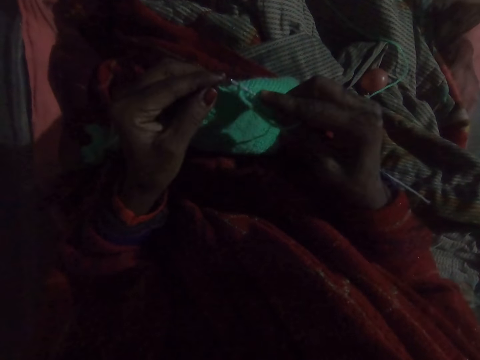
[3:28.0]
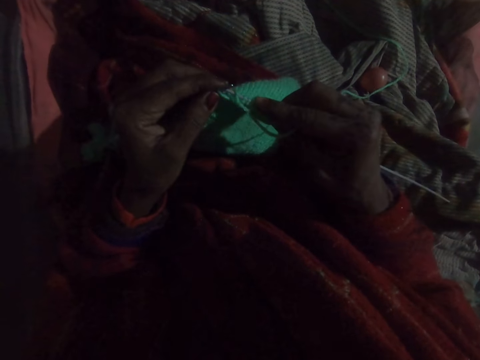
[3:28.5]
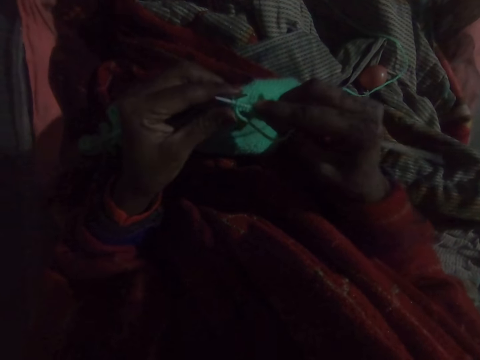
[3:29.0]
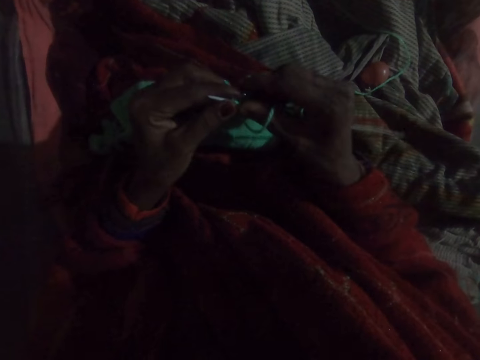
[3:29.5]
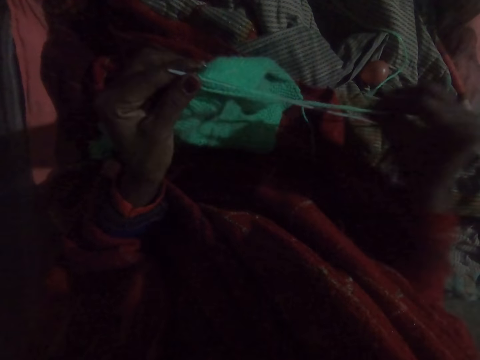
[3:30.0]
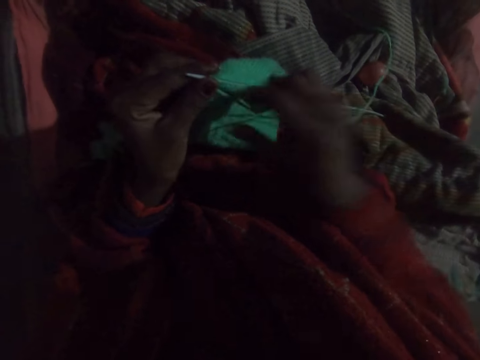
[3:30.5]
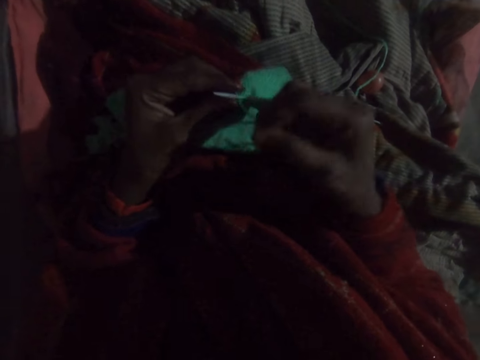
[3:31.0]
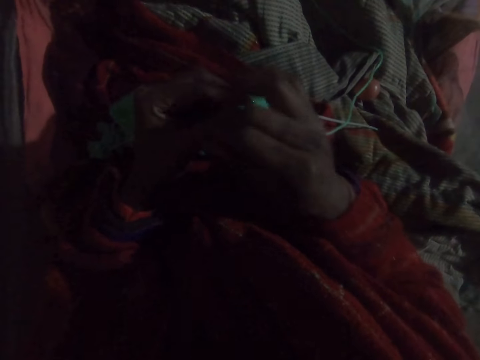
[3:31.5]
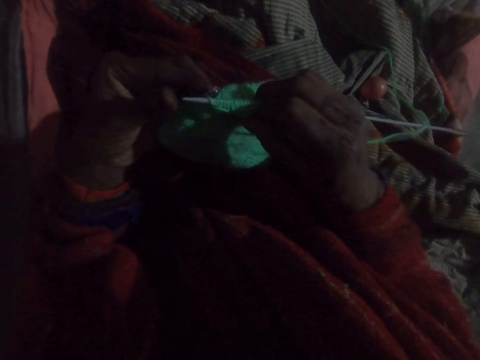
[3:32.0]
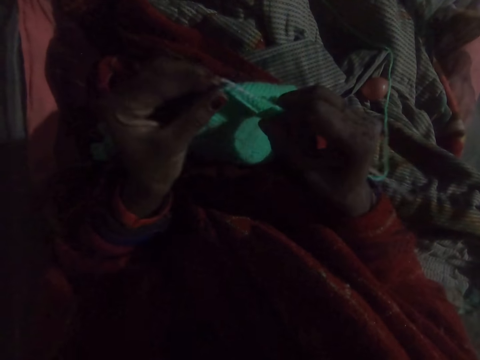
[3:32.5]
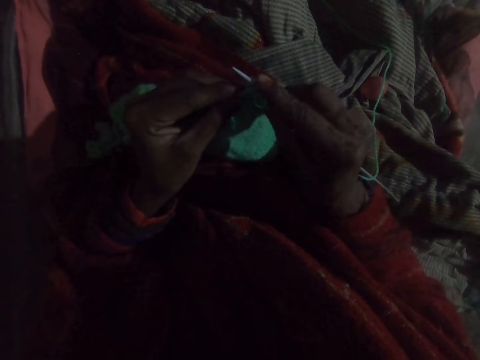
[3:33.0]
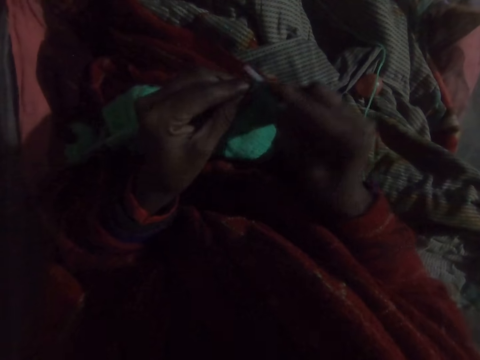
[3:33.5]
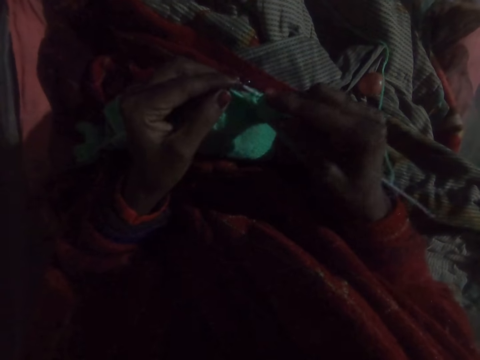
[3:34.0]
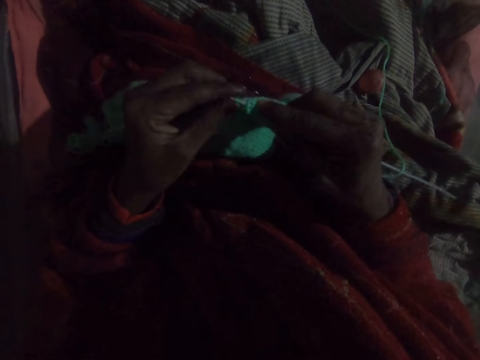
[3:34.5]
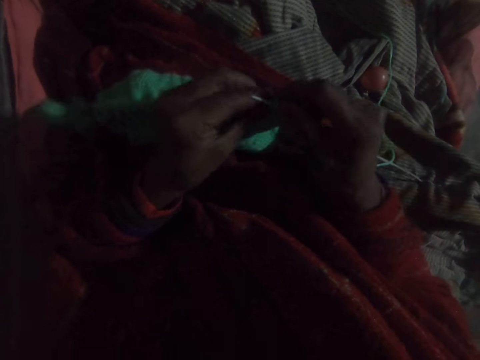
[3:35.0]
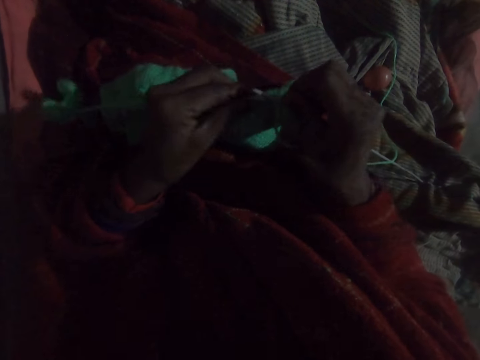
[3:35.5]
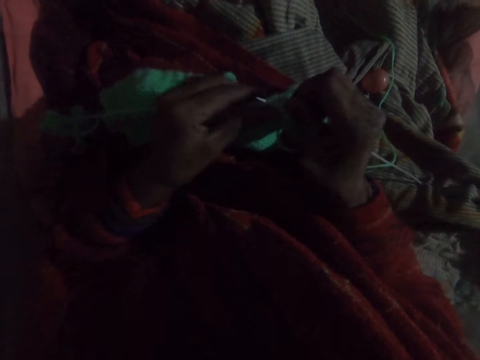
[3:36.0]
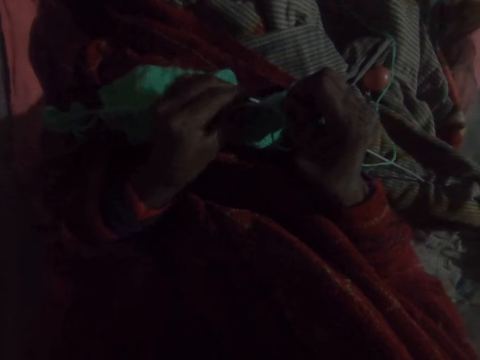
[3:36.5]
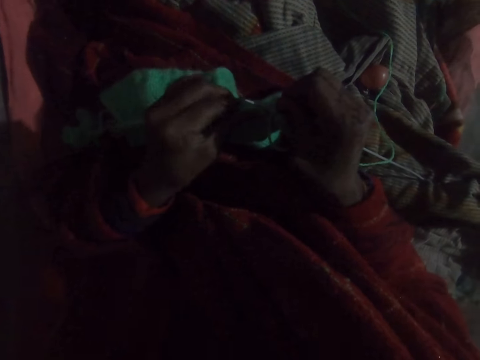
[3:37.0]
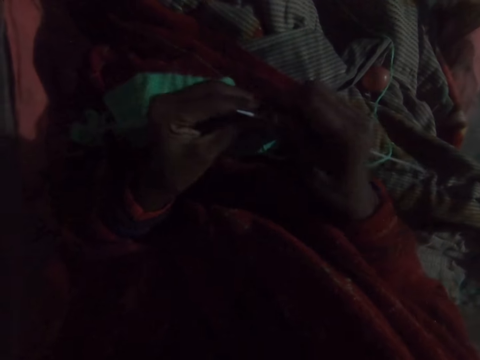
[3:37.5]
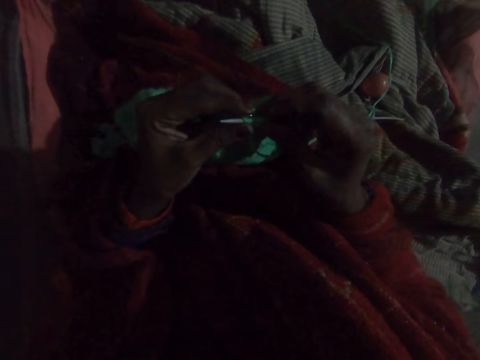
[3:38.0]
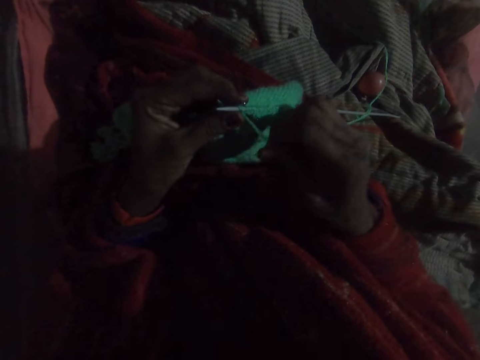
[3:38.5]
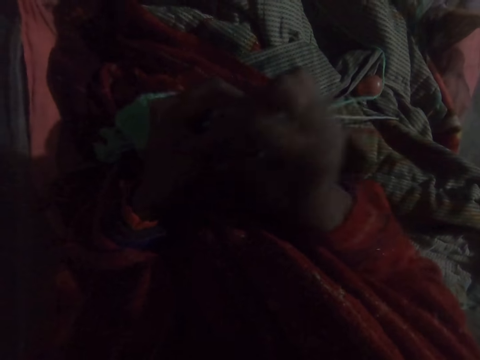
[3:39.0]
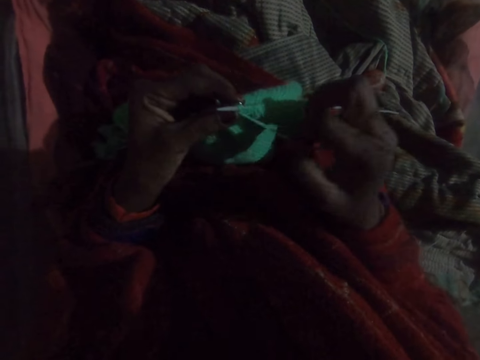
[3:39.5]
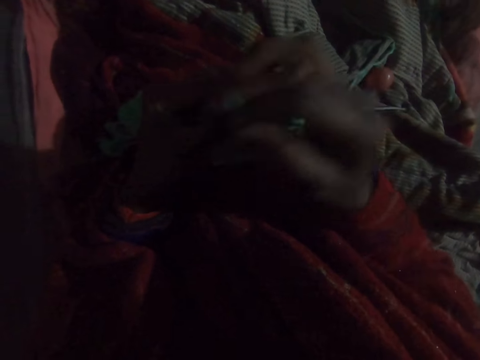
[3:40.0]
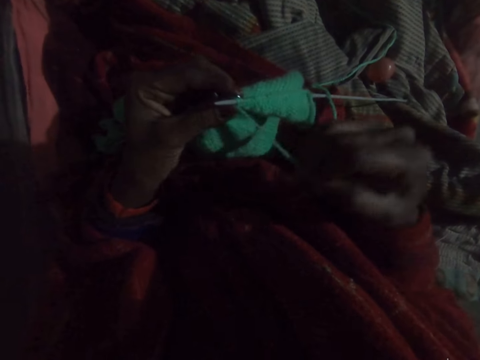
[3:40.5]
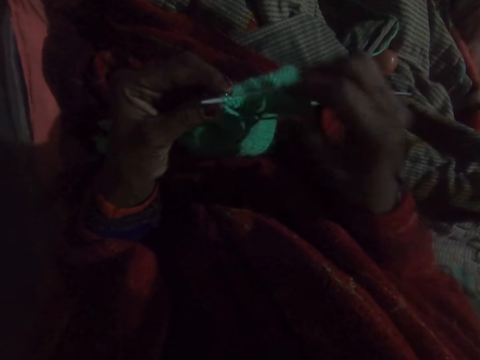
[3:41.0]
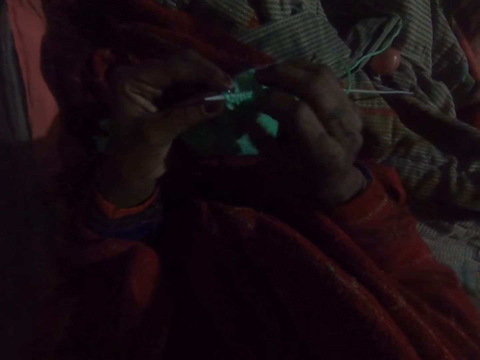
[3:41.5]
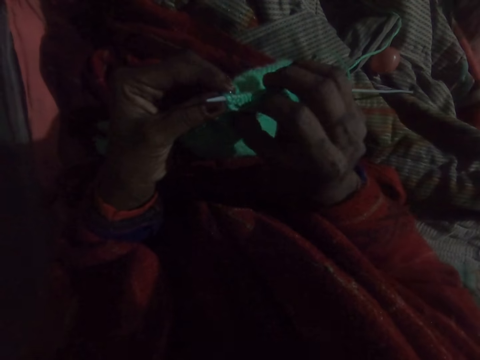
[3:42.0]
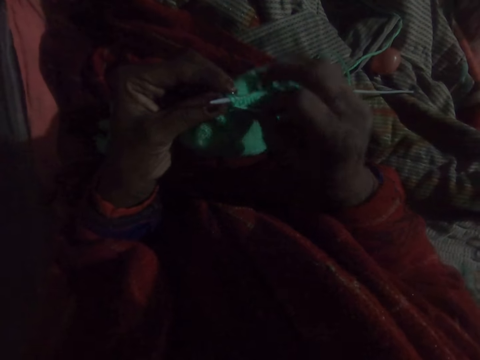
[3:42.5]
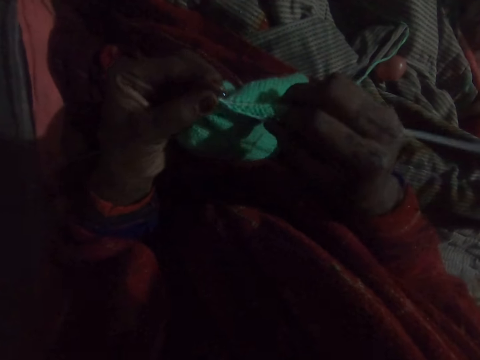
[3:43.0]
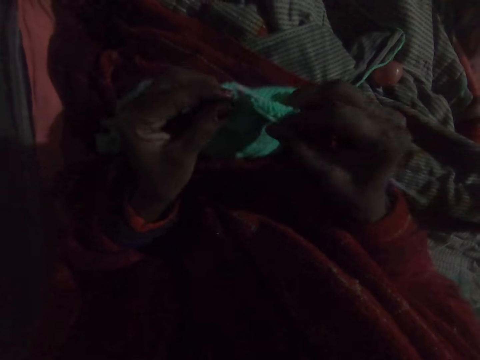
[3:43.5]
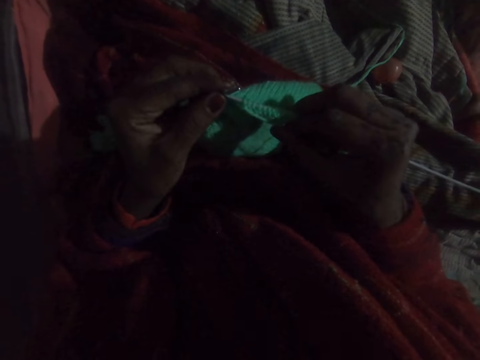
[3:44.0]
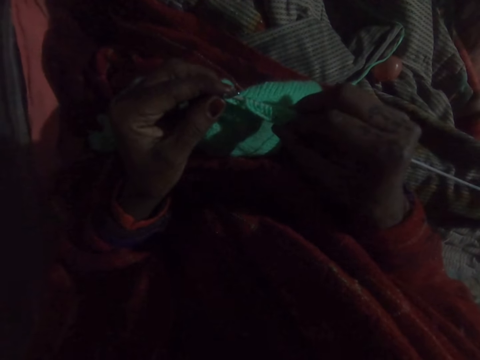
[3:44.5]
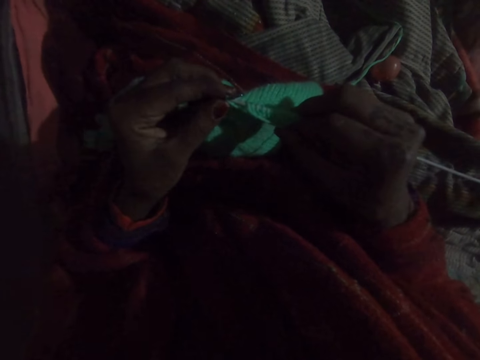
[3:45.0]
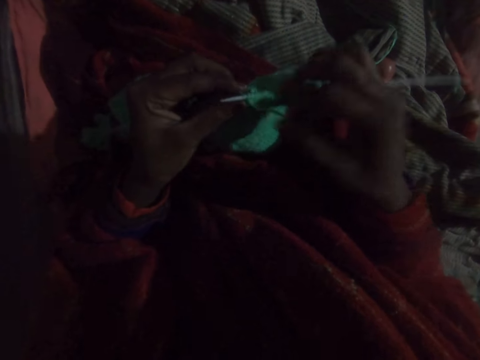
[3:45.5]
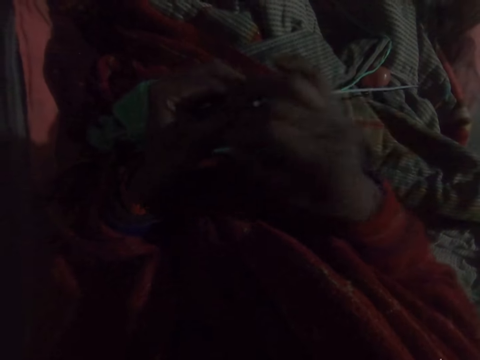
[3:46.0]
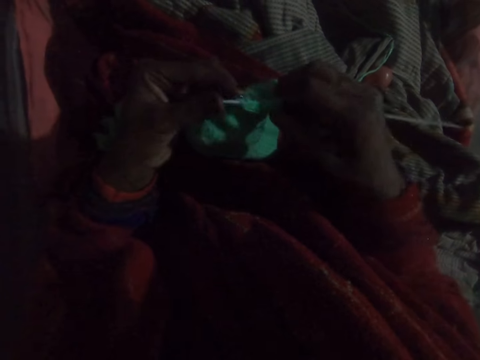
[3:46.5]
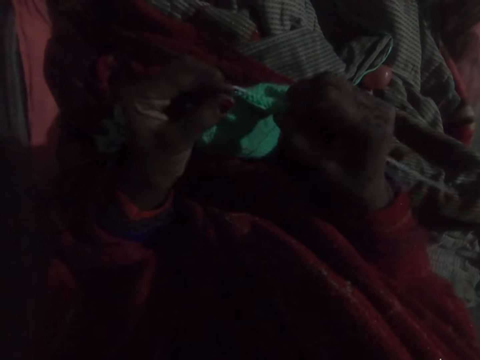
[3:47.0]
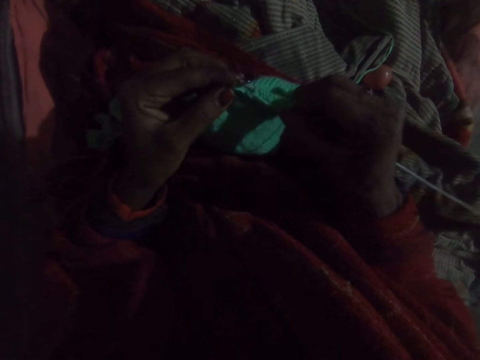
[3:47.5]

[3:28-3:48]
The camera wearer pulls on the wool with her hand. She knits the wool with the knitting needles. She pushes a part of the knitted wool towards her right hand. She holds the knitted wool with her left hand. She rolls the wool on the knitting needle. She unrolls the wool on the knitting needle. She holds the knitted yarn with her right hand. She knits the wool with the knitting needles.

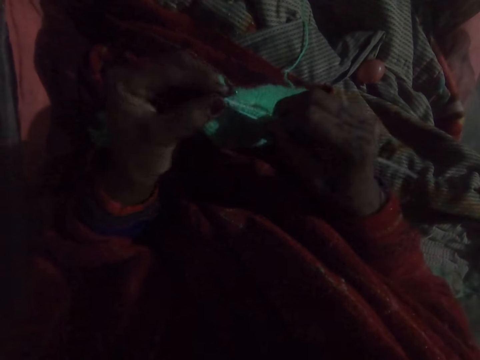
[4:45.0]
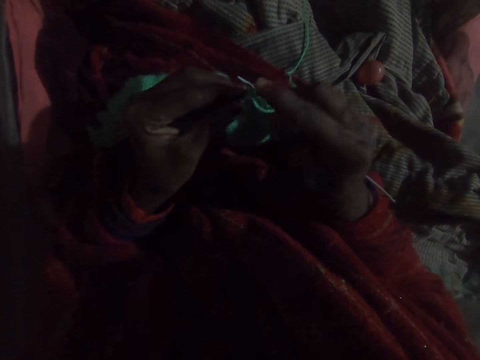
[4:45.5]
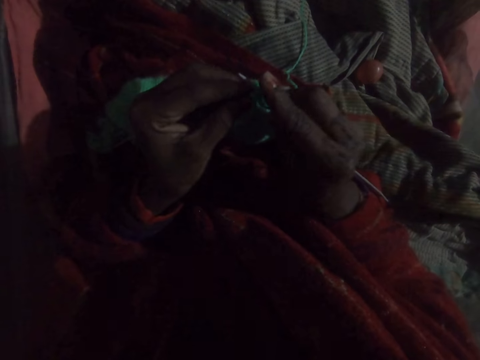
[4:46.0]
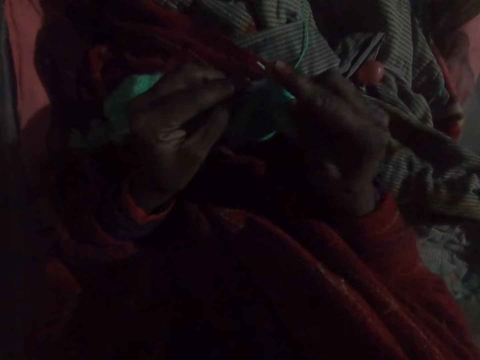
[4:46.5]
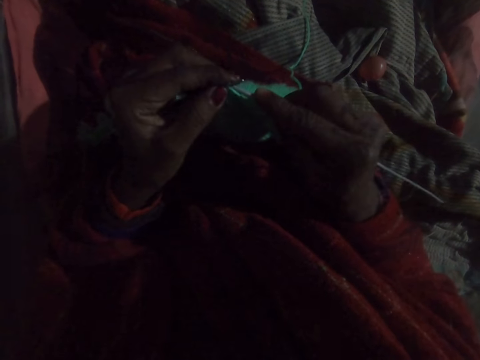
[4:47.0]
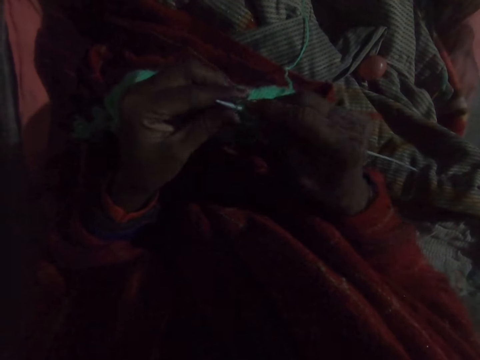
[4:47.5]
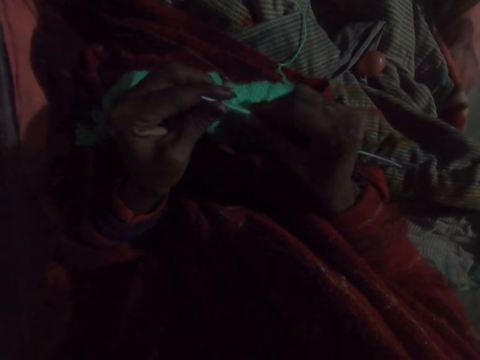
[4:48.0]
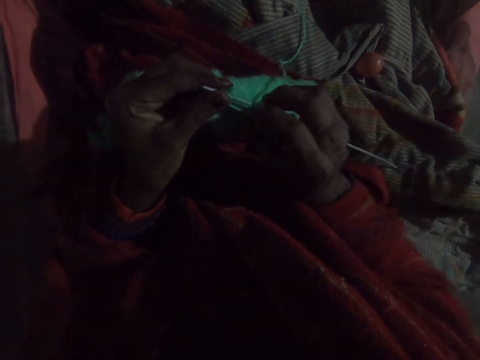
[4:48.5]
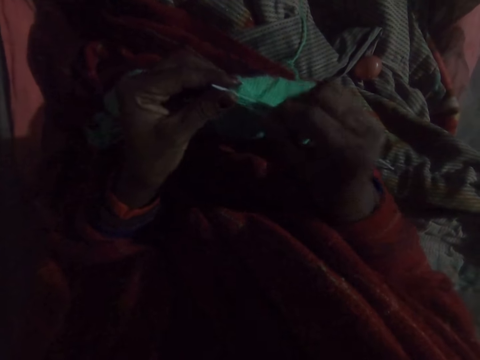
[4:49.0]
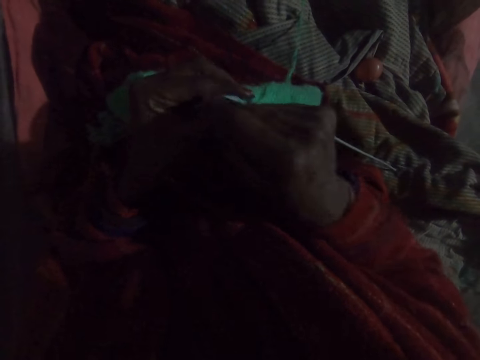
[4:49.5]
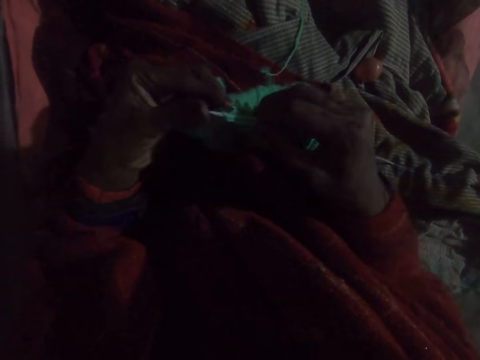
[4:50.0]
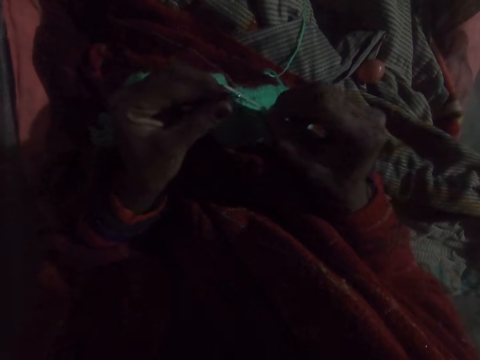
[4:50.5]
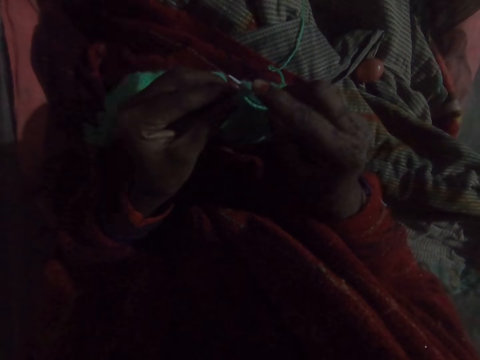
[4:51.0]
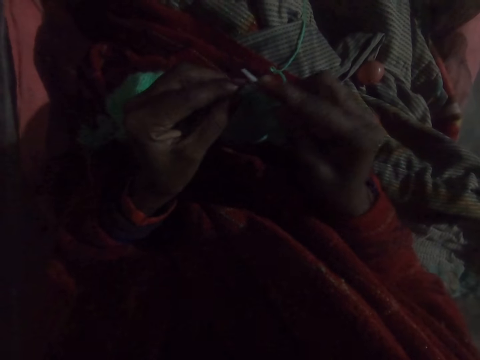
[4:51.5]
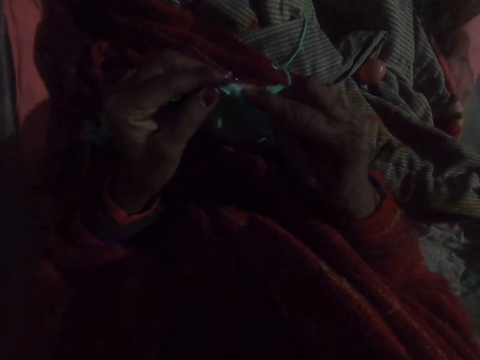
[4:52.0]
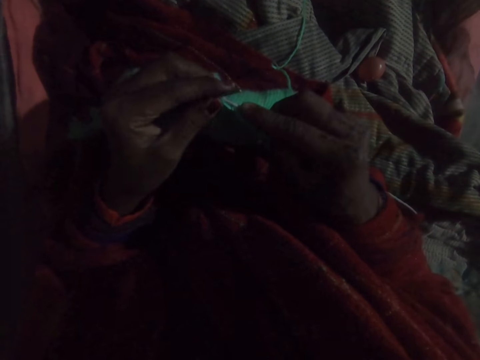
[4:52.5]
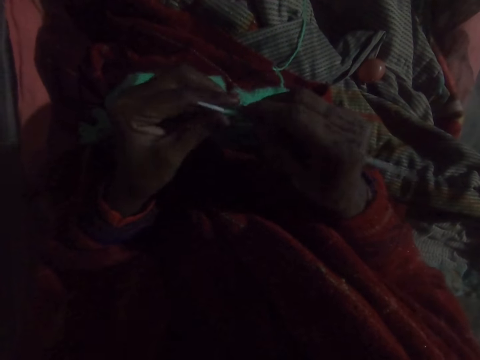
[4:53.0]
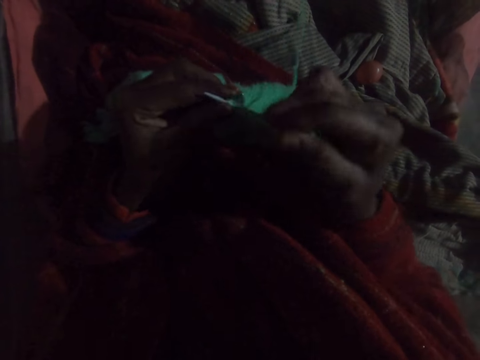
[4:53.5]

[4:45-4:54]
The camera wearer weaves the fabric. They move the thread. They weave the fabric.
